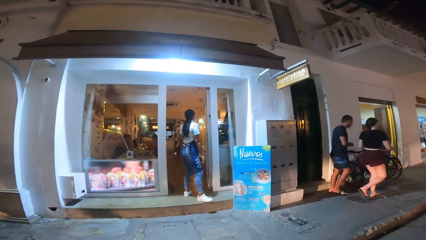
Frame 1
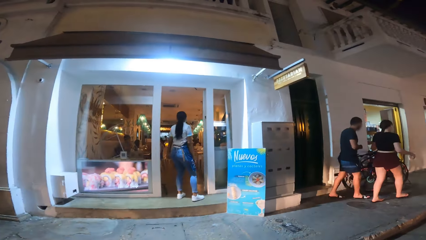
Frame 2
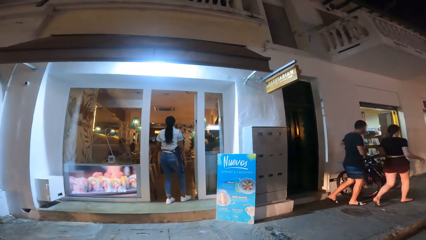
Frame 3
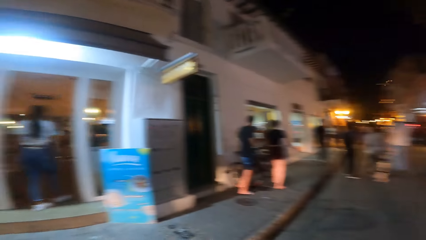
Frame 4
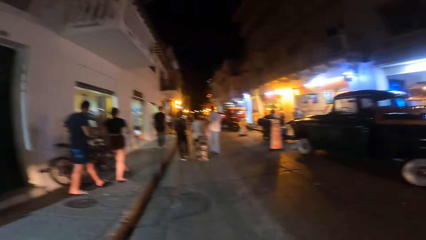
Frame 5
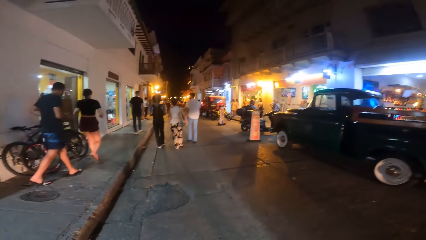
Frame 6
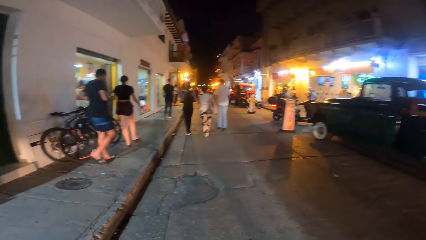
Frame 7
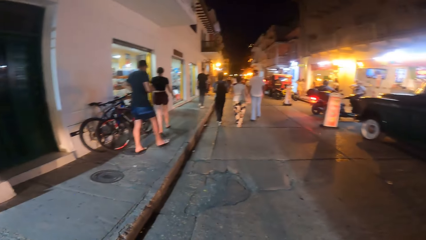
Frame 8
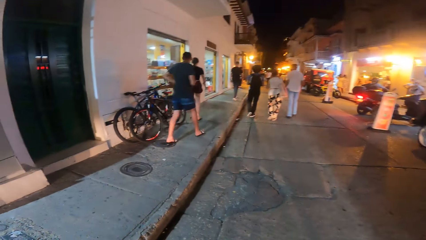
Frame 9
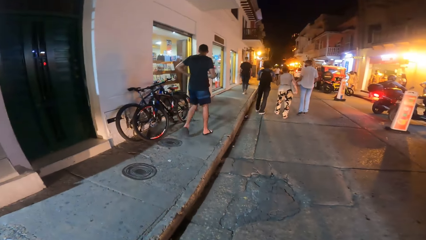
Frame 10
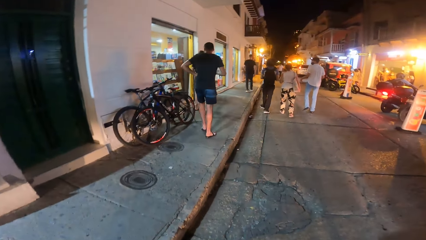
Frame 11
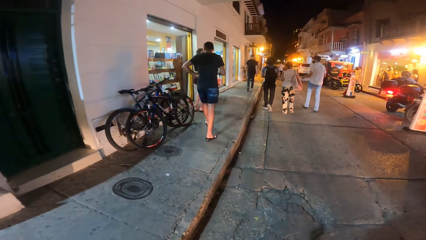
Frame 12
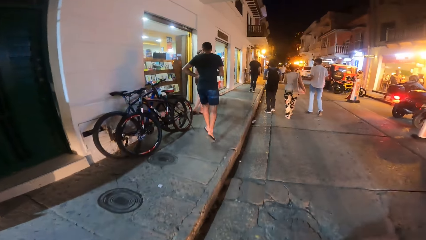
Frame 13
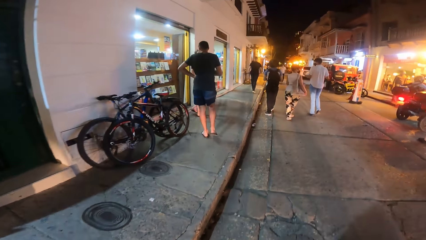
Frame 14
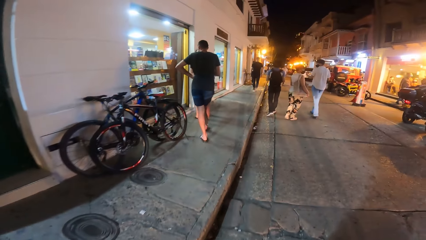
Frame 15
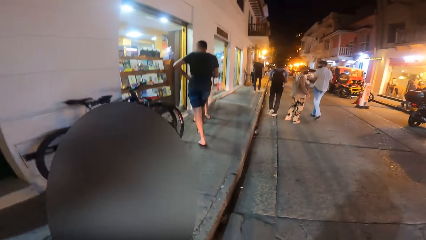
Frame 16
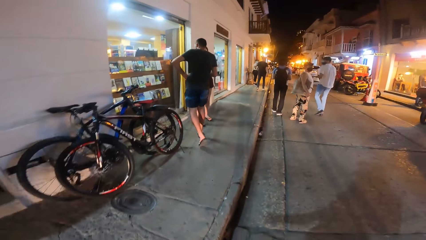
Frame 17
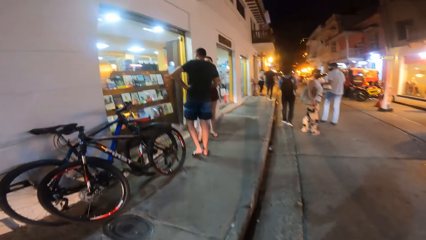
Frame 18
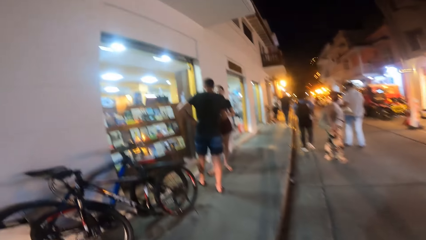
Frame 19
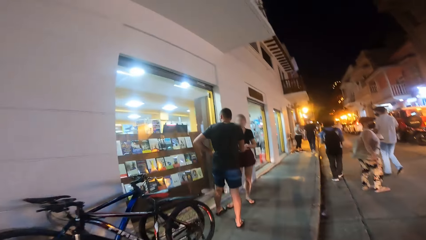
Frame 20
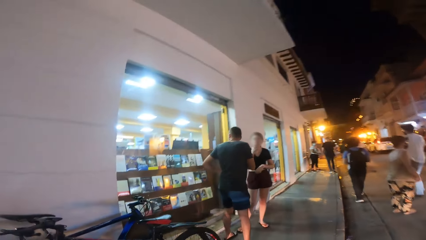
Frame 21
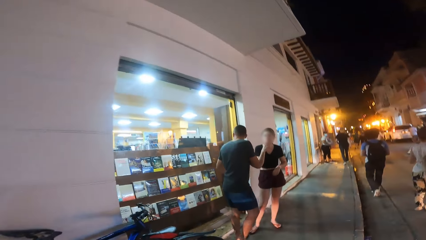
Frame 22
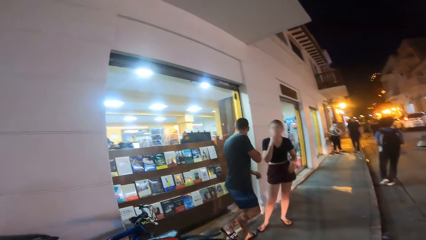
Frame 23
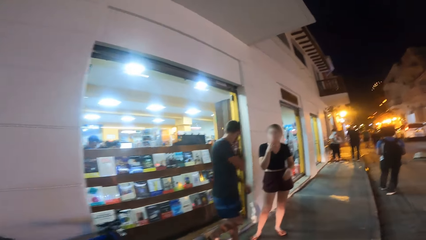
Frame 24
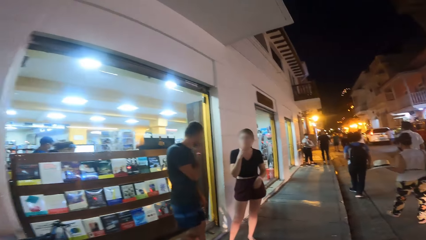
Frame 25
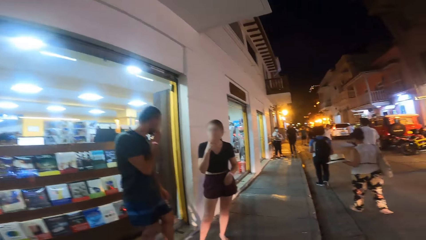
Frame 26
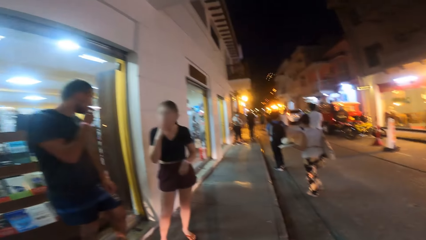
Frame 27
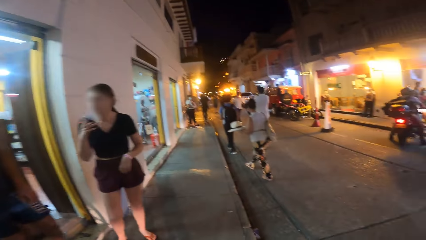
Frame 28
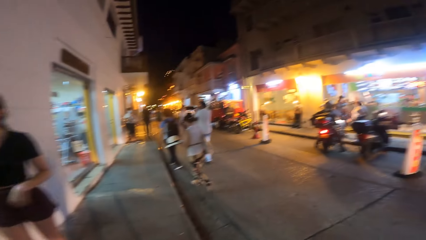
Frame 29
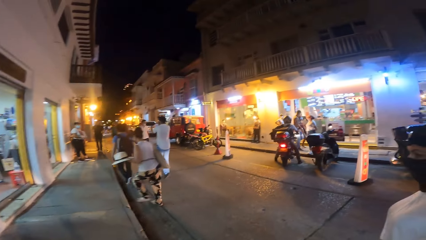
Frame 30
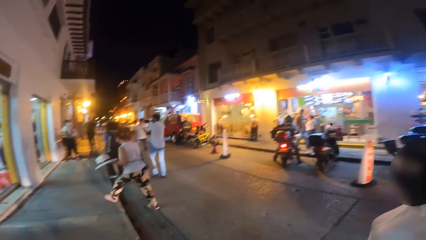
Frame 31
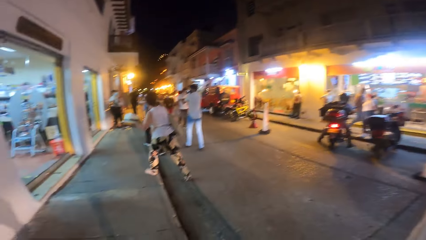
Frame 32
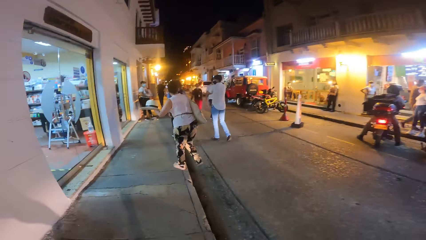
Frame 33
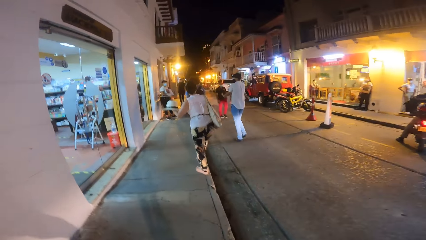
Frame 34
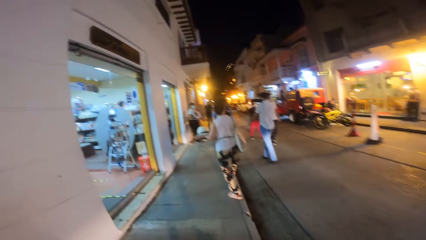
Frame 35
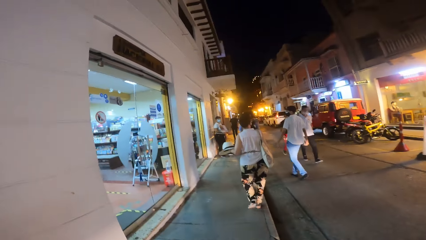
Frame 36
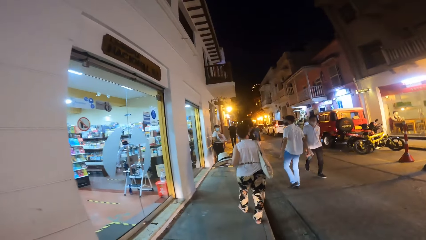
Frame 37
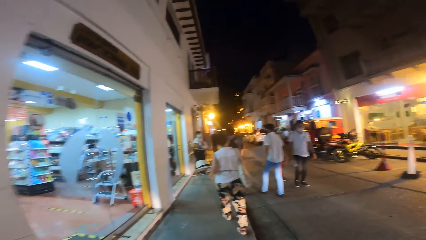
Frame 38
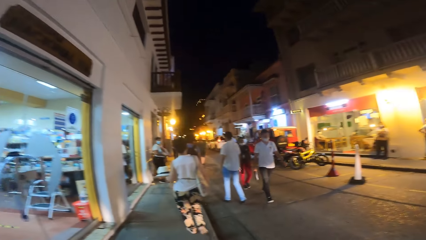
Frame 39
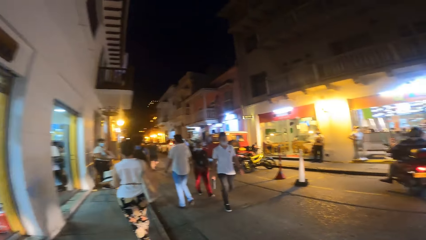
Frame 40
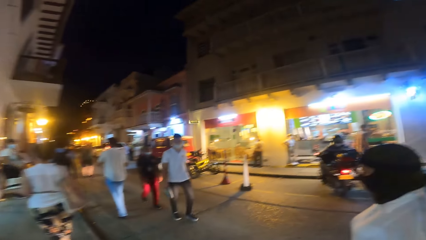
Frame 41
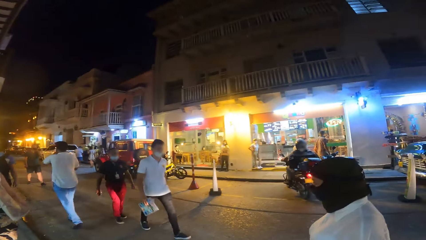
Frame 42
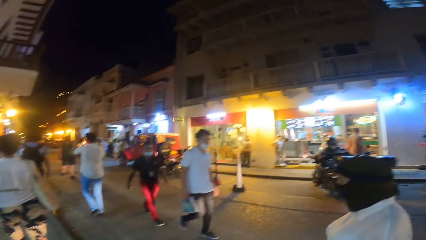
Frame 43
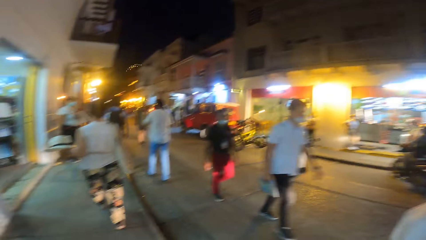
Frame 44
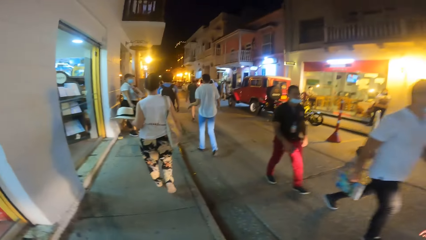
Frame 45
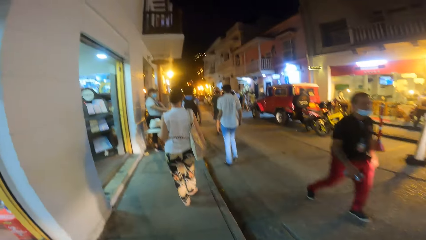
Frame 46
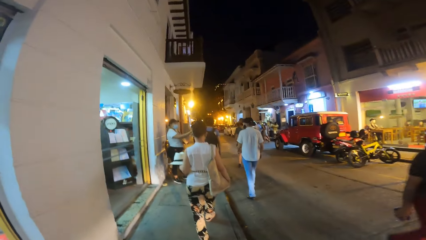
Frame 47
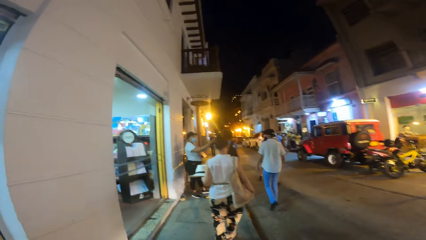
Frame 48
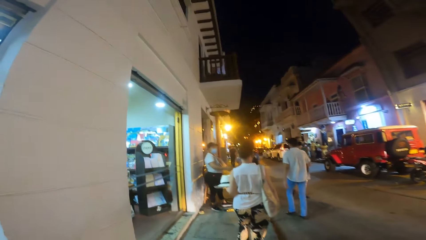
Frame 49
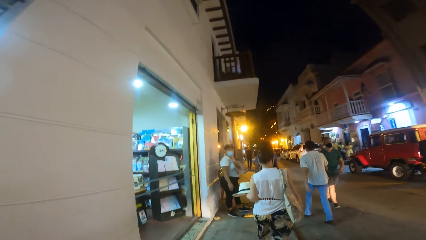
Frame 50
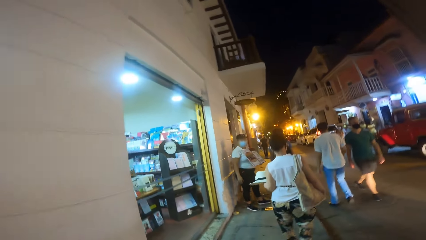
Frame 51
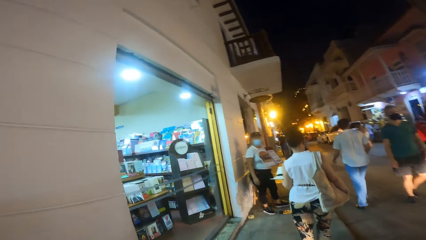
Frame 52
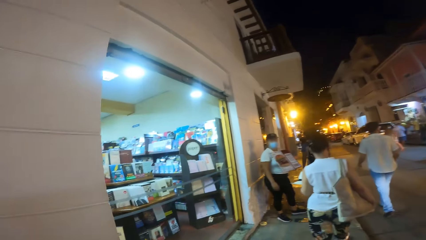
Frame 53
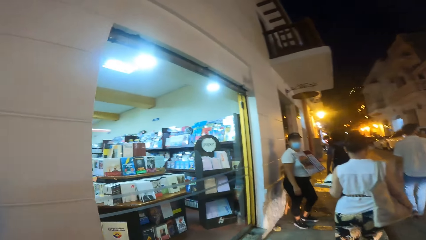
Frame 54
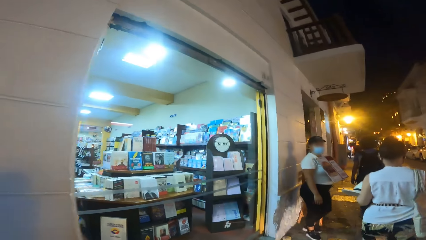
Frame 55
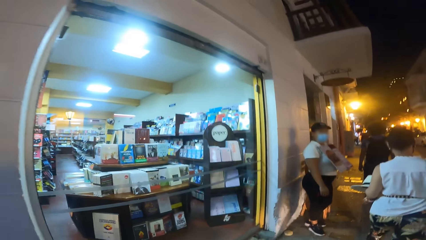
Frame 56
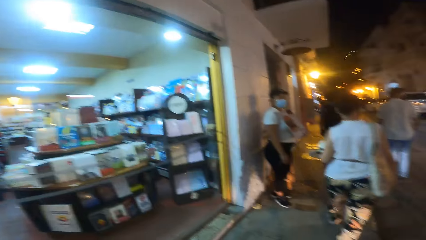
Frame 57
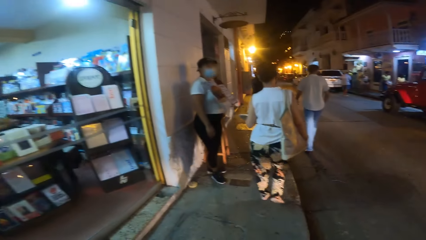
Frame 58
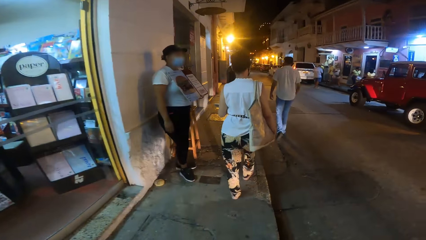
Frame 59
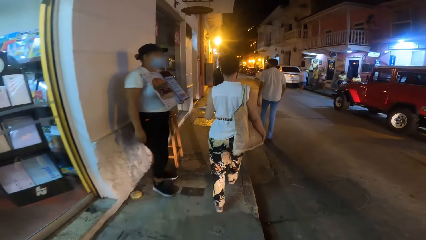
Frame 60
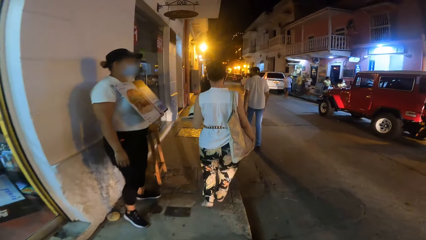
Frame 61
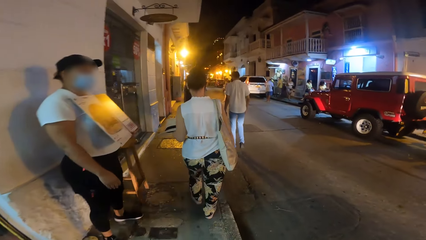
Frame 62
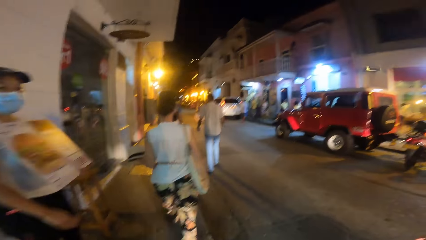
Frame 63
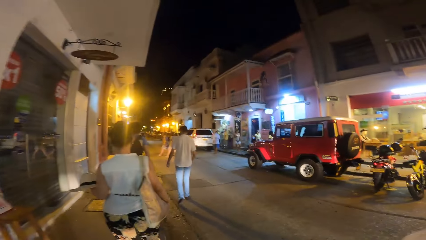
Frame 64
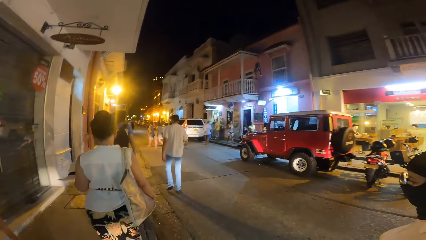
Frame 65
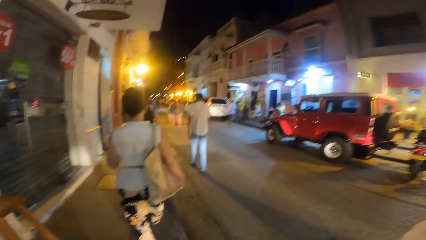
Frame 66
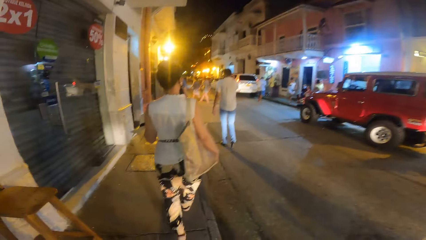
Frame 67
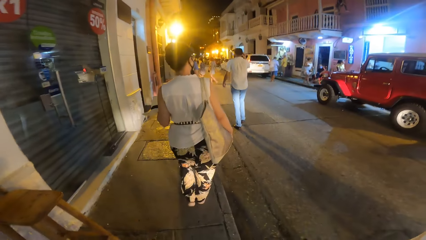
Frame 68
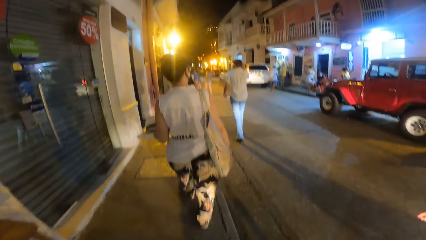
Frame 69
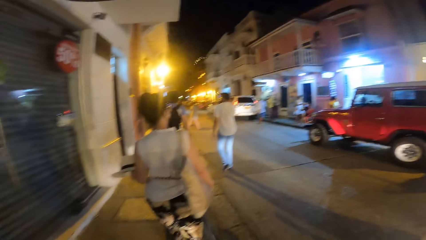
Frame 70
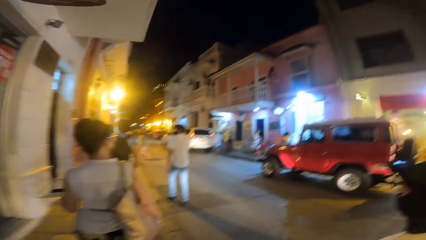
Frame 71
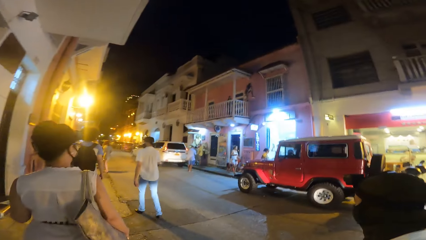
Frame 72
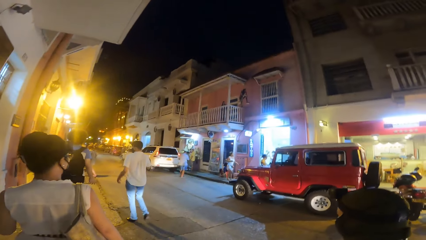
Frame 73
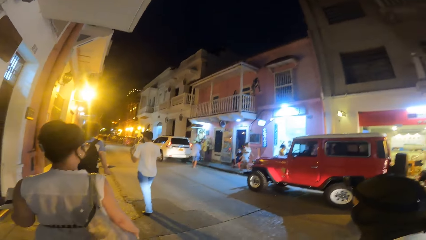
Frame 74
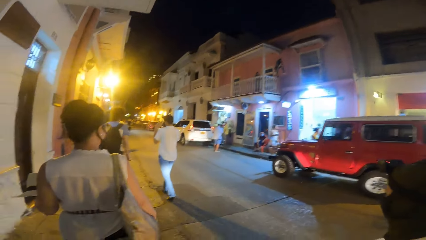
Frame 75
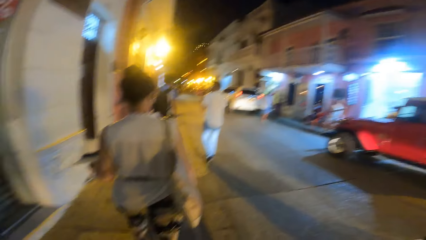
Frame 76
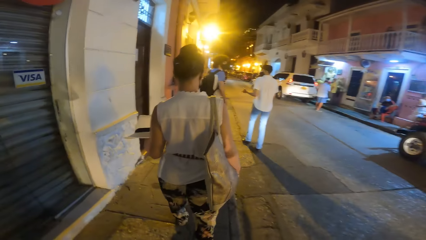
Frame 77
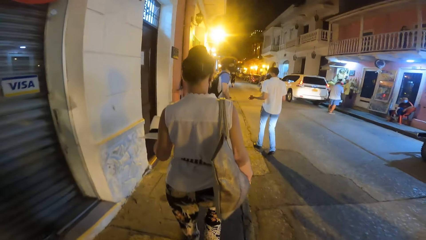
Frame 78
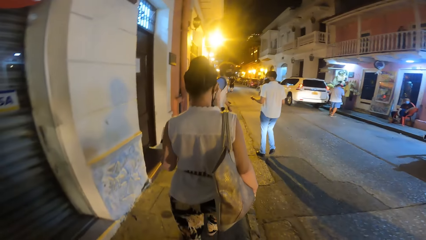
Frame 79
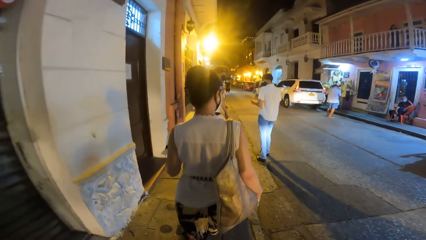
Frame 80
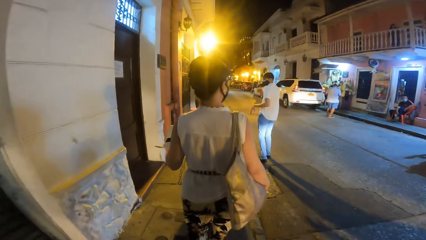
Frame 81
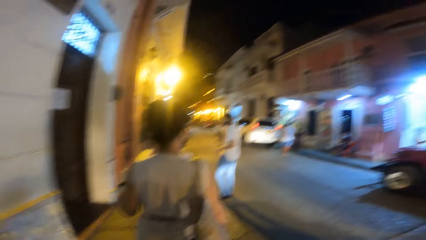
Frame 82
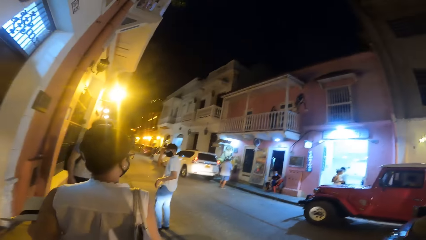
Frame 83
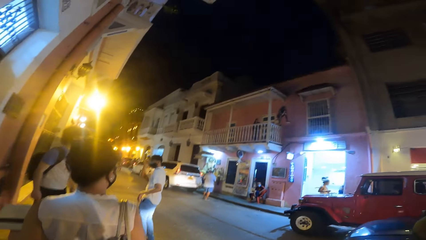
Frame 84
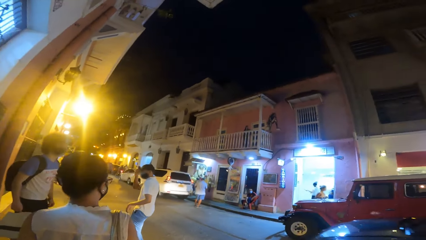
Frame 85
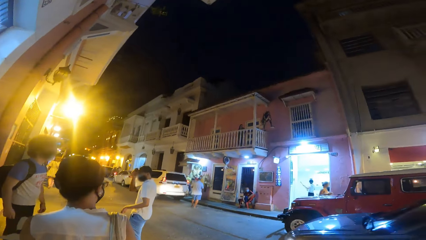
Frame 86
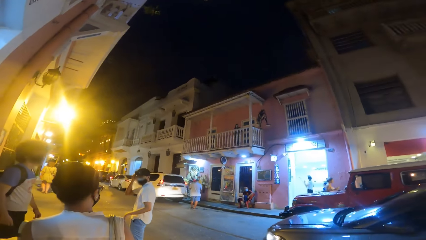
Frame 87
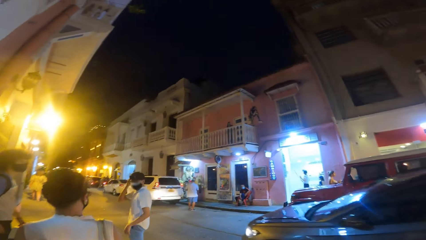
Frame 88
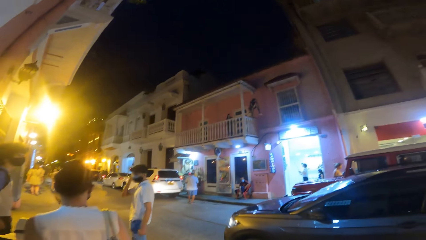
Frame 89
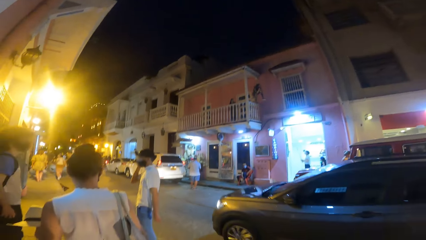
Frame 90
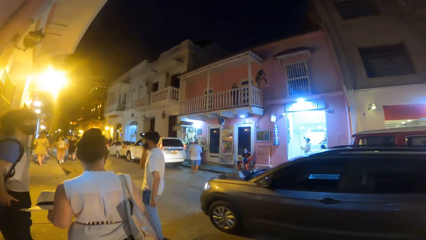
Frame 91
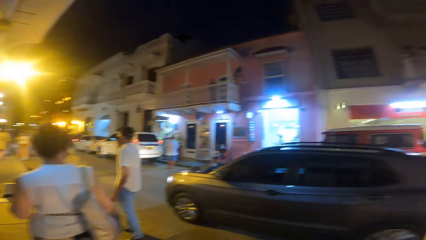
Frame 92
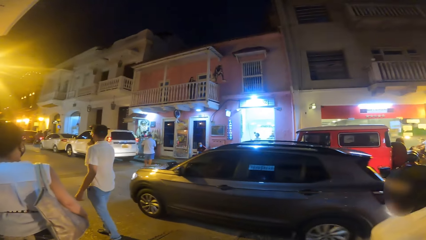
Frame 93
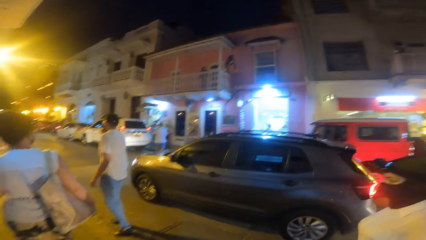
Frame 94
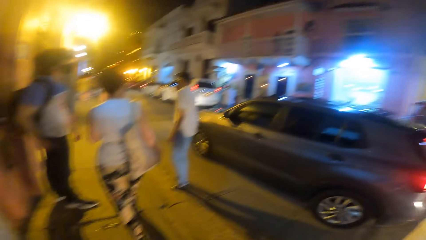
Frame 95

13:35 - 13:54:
The camera wearer walks on the sidewalk beside the road. The man adjusts a camera on his head with his right hand. A car drives past the camera wearer.
